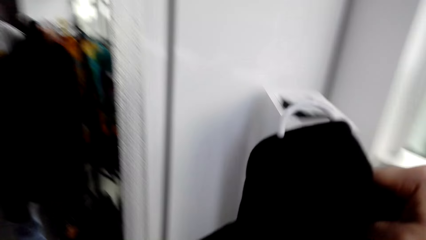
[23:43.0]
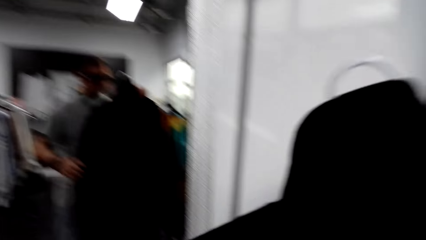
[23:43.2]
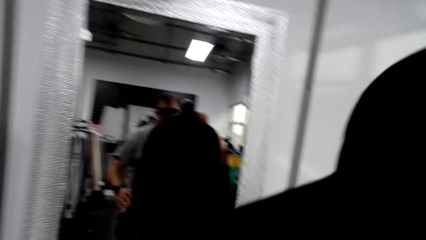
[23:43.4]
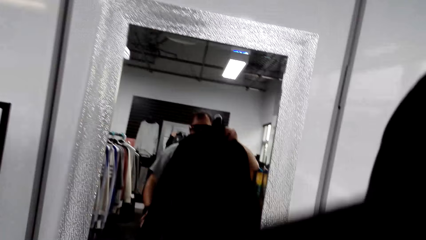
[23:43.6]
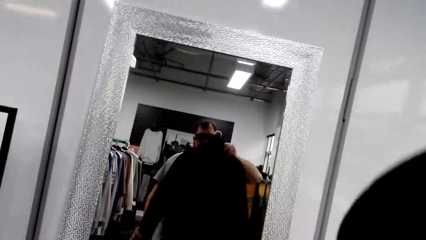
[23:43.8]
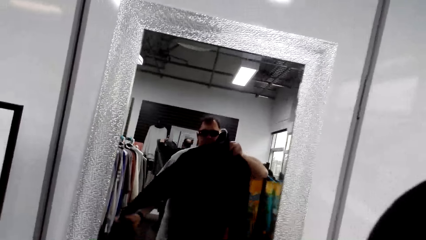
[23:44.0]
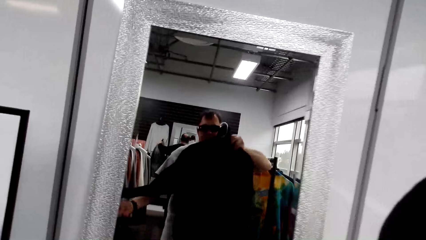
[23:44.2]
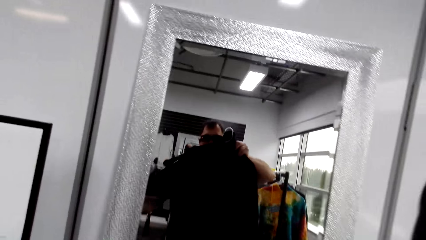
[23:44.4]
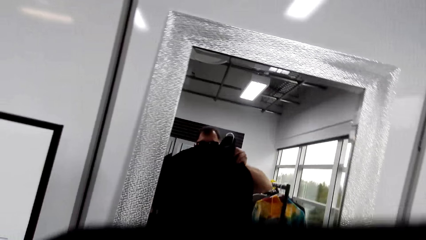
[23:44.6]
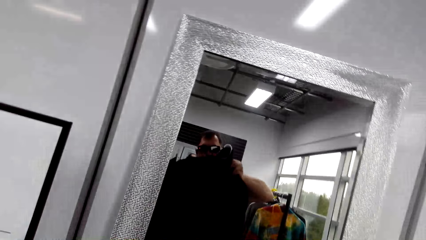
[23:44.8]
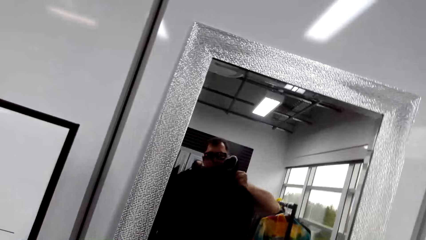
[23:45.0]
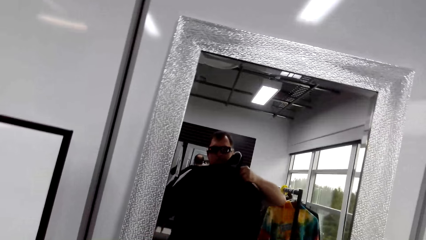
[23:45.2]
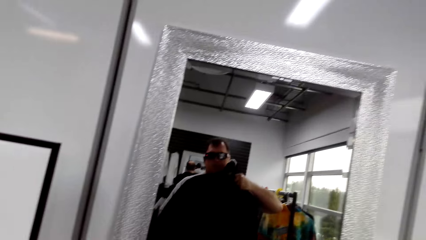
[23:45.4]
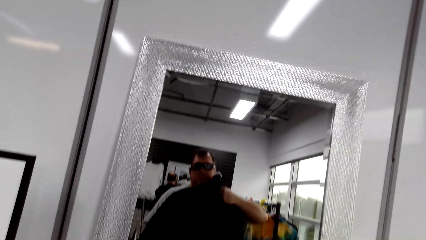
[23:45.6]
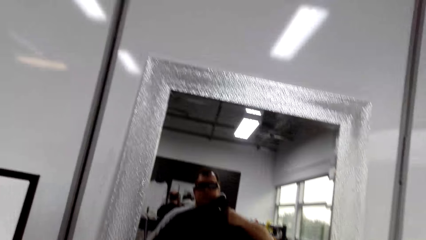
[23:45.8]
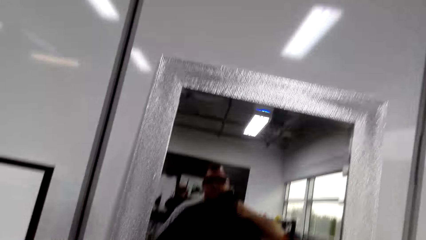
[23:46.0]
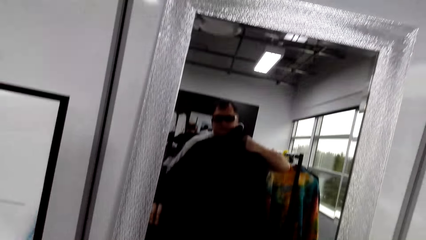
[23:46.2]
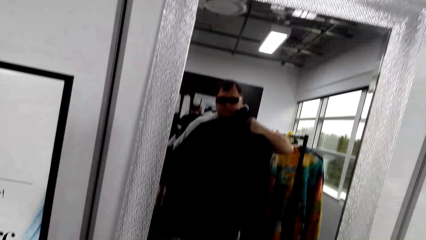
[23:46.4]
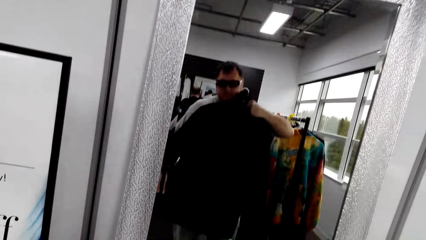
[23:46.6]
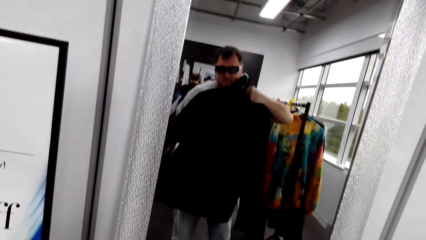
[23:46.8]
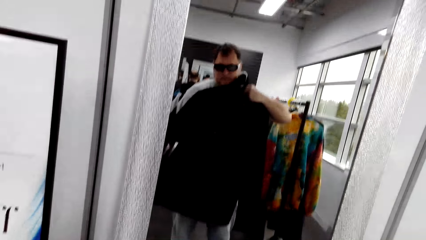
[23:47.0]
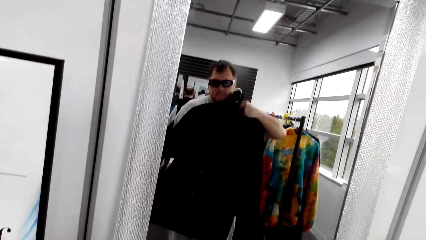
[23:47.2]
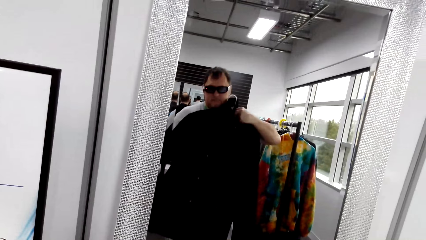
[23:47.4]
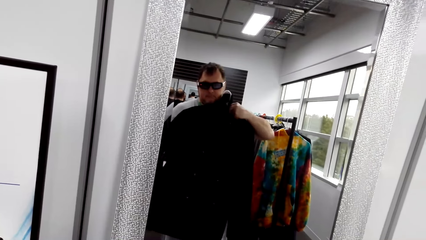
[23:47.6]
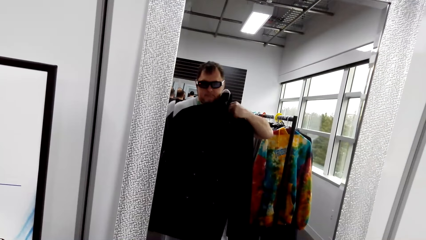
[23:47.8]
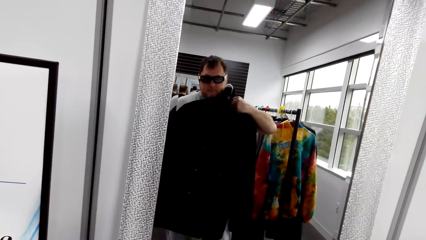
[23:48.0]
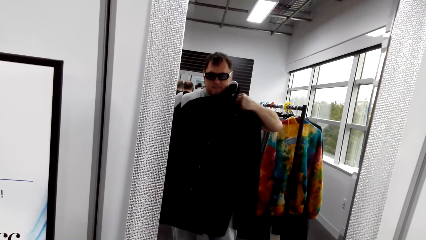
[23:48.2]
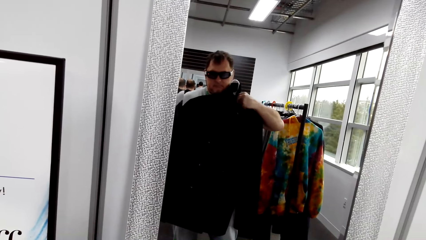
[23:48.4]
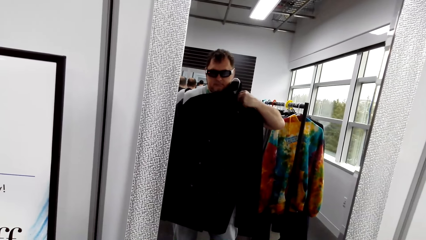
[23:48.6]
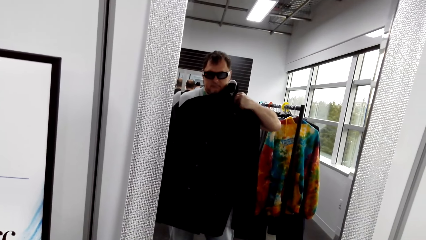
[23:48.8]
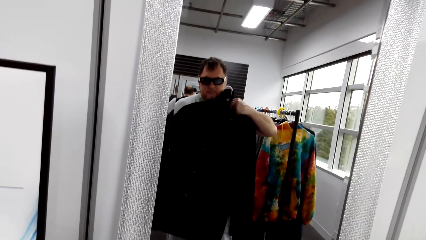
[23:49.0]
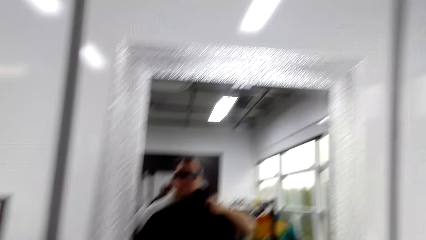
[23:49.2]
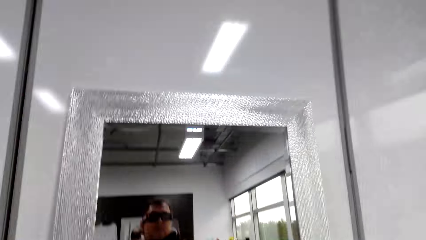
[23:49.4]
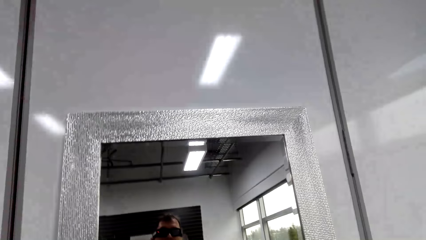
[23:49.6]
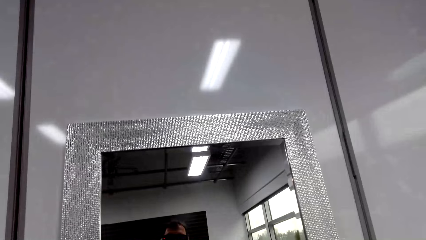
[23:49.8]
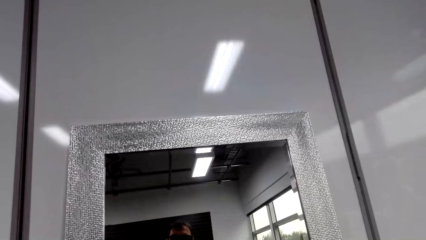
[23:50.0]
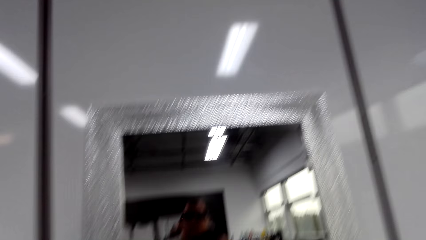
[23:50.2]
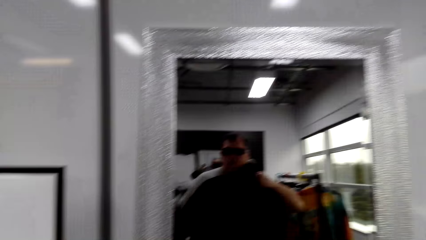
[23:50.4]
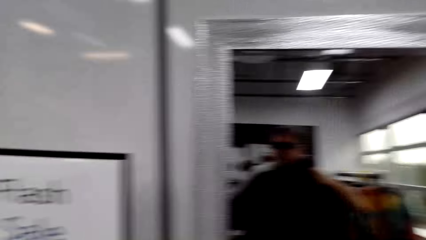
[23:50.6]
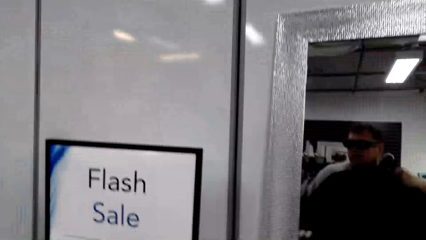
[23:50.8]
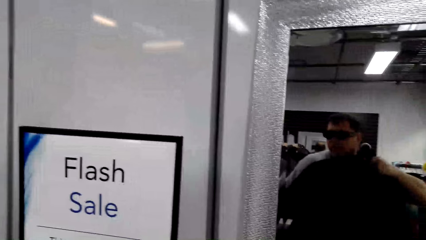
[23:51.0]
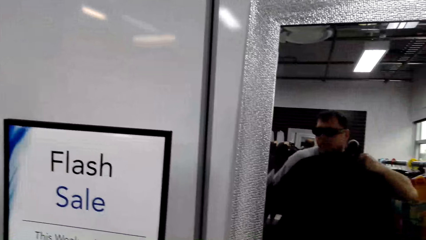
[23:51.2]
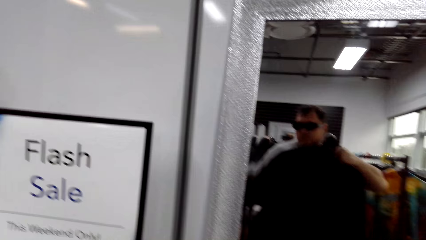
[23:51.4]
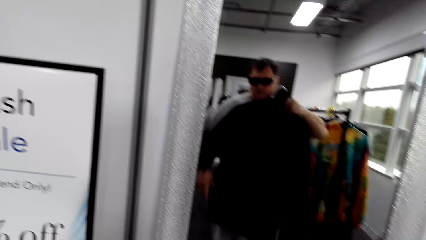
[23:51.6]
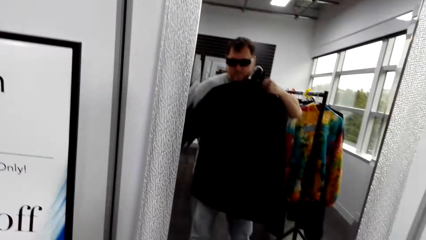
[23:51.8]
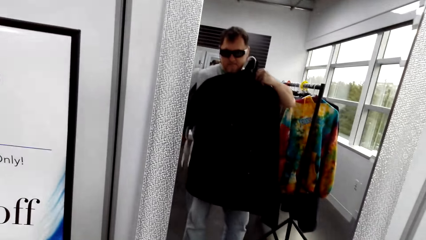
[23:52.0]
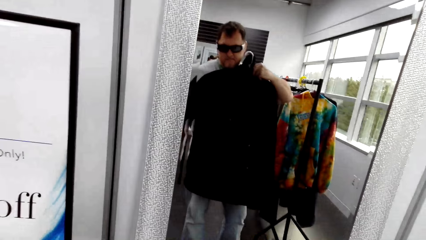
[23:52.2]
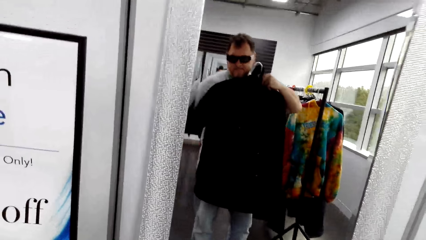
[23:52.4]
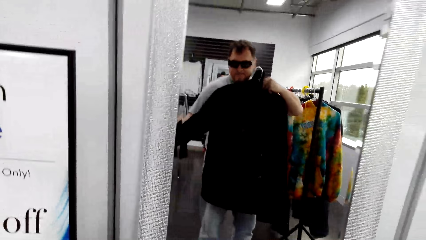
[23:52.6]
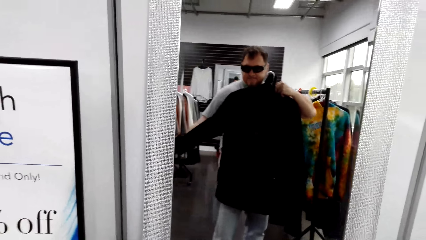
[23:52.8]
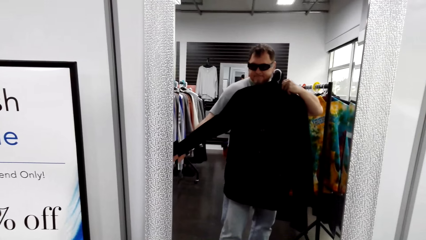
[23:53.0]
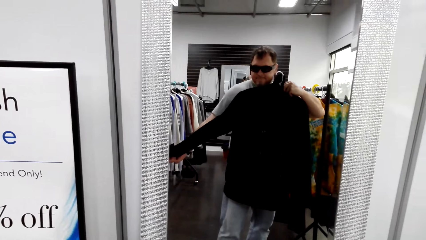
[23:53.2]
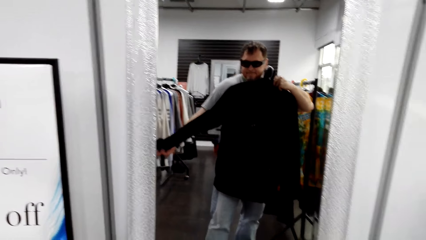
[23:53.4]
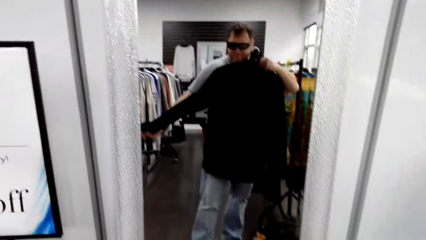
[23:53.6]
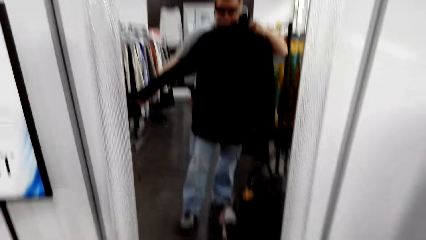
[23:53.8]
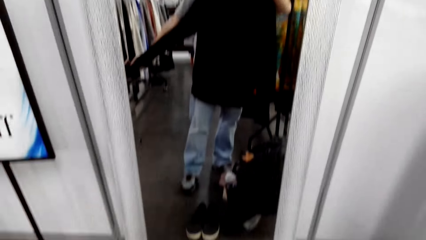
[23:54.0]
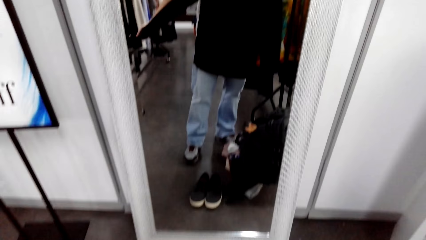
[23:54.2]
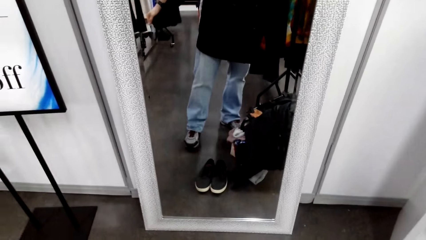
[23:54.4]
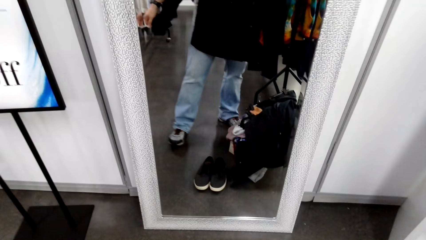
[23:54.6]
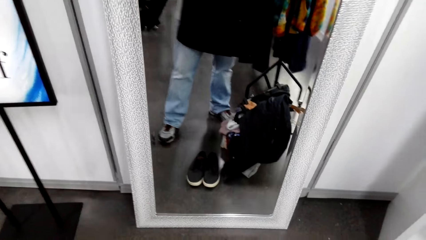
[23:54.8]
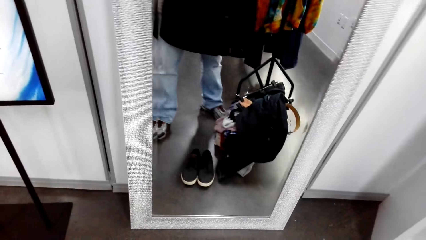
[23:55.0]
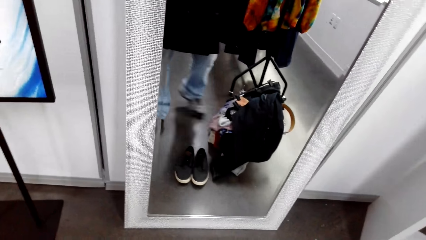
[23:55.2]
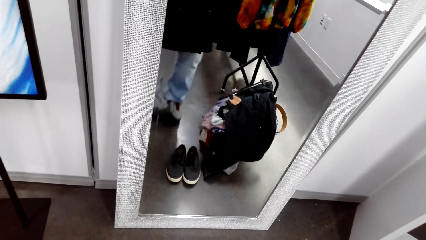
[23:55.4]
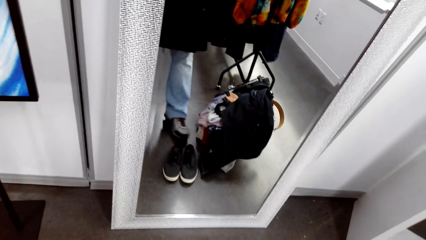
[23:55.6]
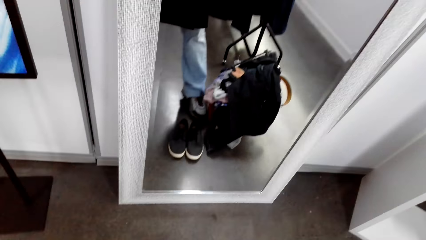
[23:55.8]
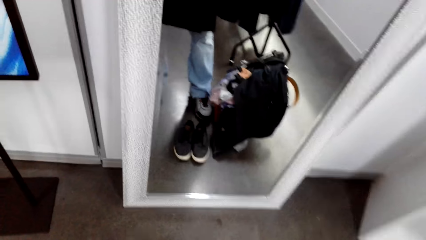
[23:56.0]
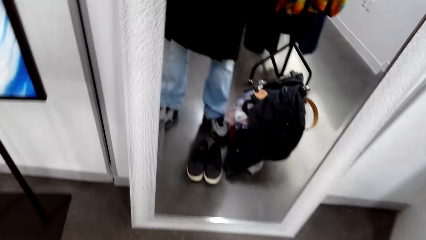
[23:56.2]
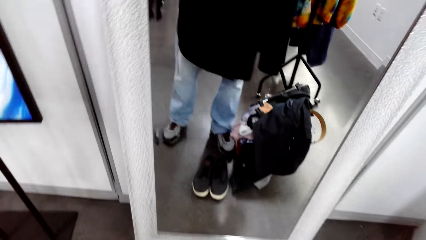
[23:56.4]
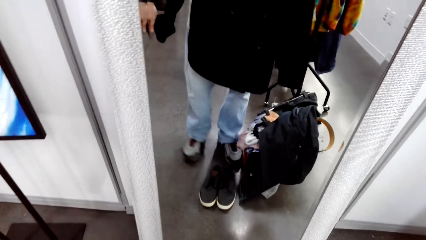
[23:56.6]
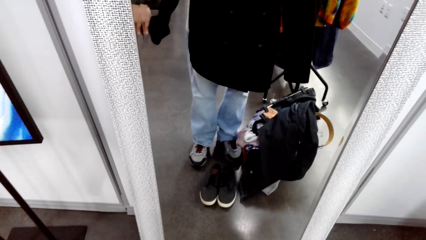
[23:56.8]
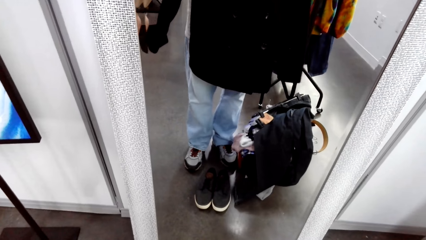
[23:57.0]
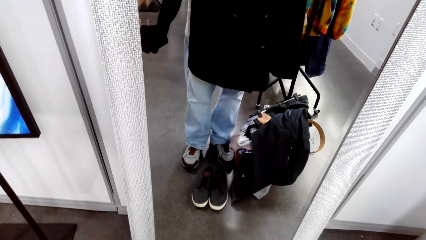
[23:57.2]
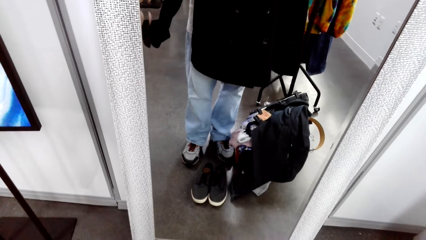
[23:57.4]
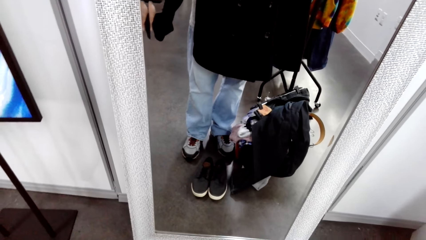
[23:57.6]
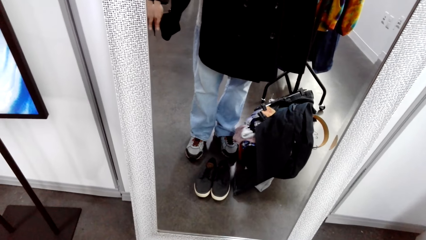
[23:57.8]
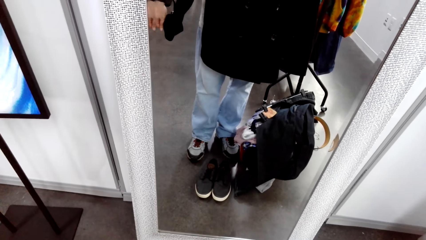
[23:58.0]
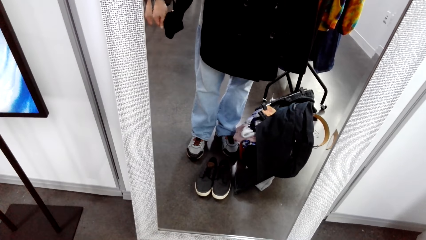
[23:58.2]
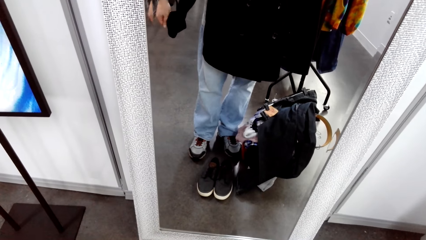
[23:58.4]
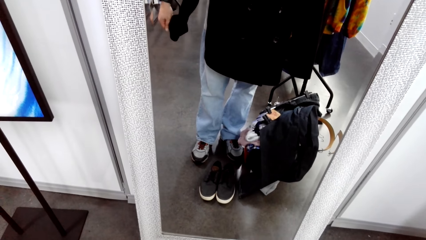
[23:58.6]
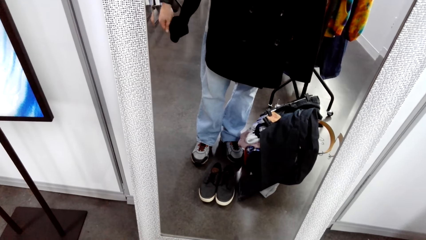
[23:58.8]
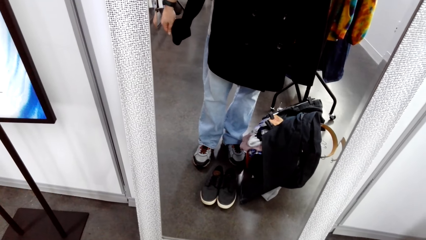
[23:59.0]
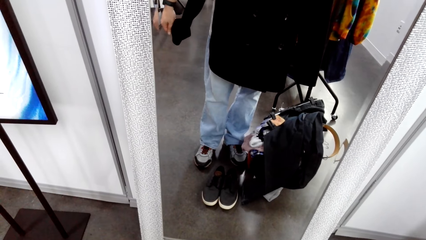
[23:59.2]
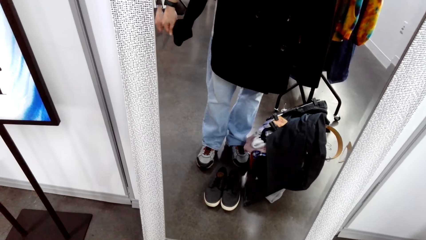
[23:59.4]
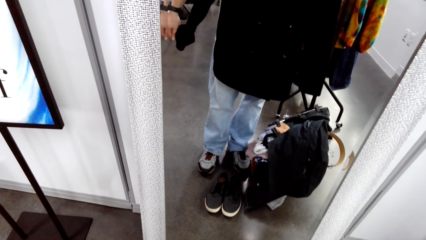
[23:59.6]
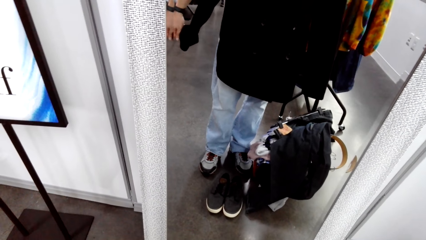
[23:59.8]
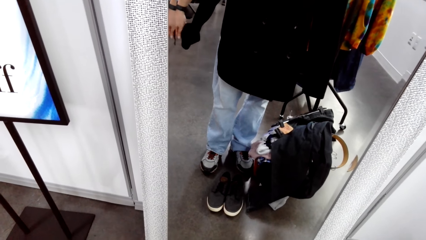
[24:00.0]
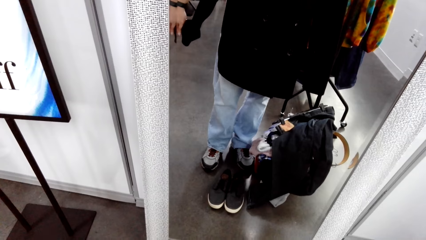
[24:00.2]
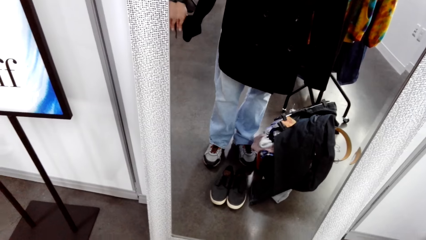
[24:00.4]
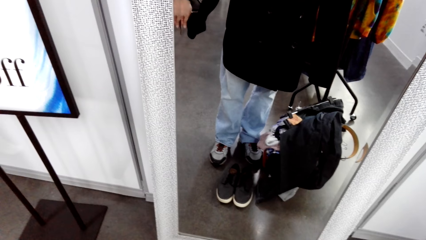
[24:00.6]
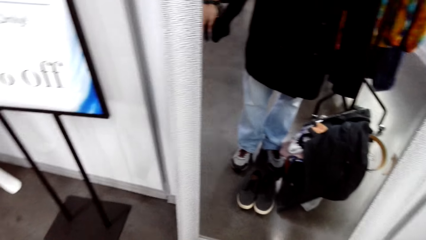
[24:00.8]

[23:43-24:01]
The camera wearer holds the sweater with both hands. They look at the mirror. They hold the sweater with both hands. They walk around the store. They look at the mirror.
